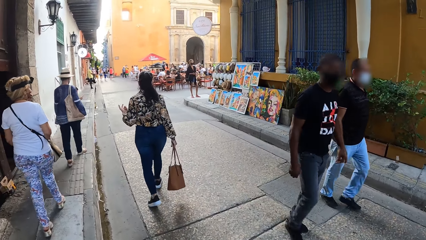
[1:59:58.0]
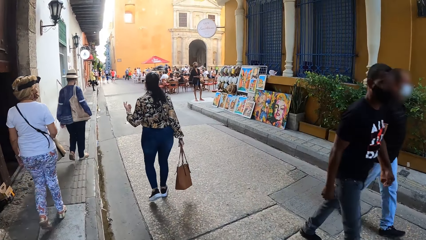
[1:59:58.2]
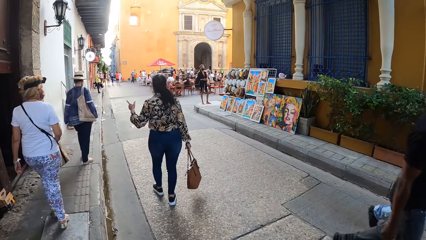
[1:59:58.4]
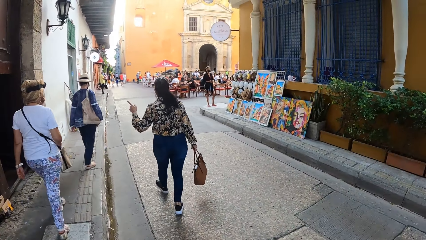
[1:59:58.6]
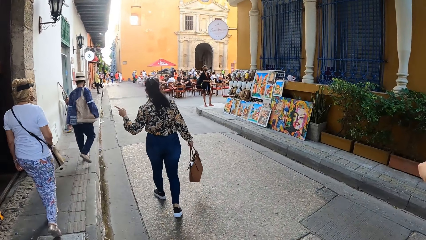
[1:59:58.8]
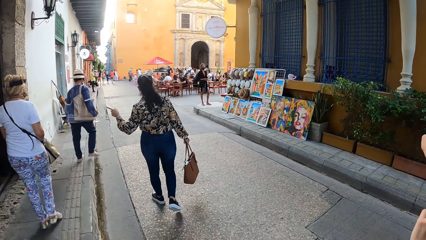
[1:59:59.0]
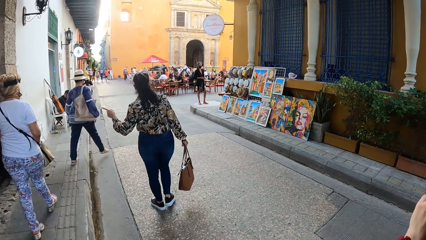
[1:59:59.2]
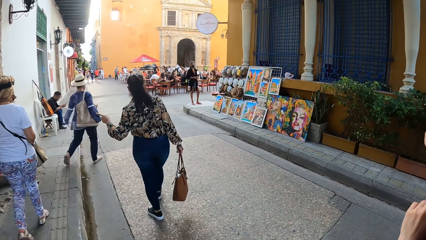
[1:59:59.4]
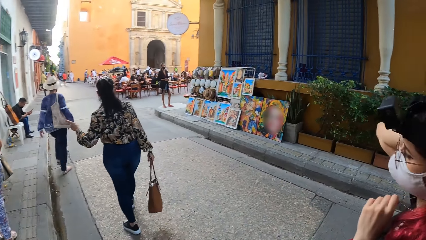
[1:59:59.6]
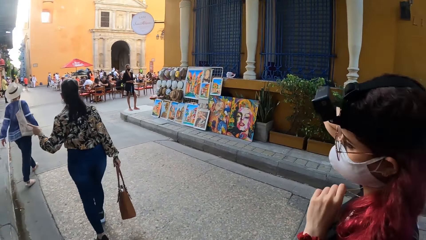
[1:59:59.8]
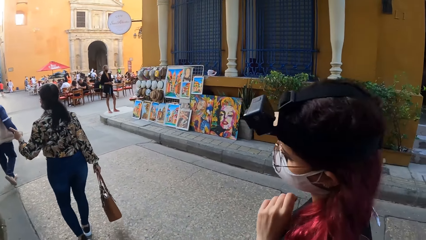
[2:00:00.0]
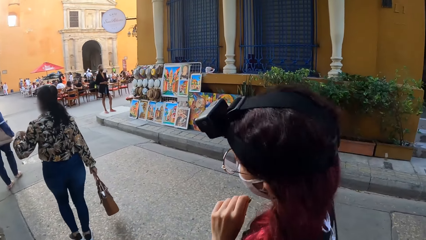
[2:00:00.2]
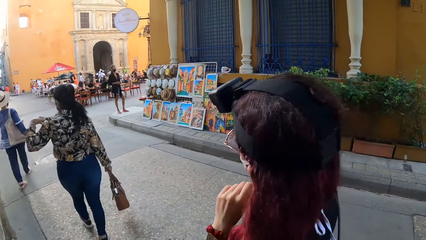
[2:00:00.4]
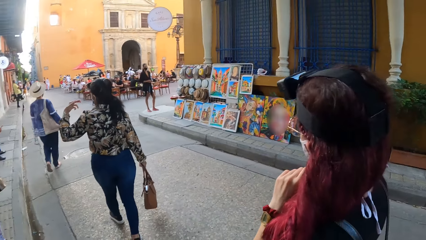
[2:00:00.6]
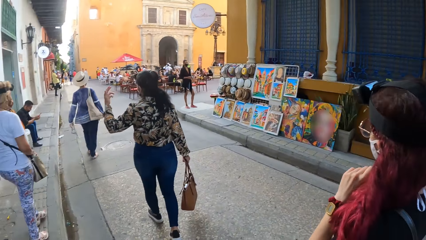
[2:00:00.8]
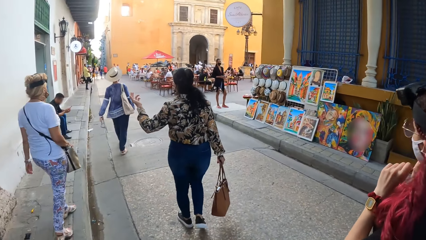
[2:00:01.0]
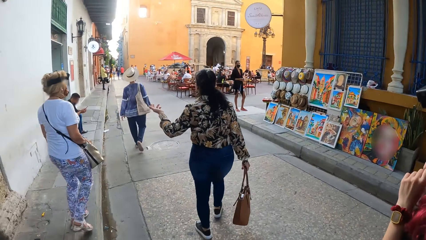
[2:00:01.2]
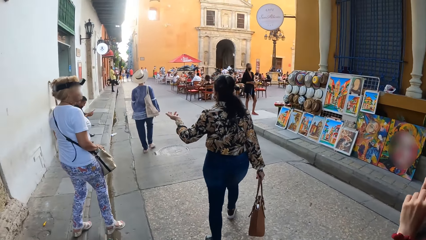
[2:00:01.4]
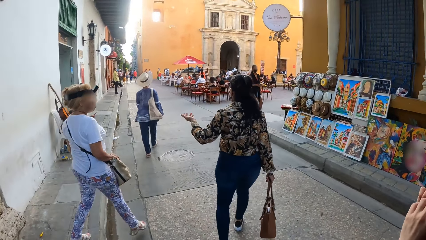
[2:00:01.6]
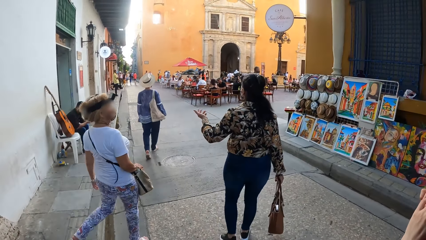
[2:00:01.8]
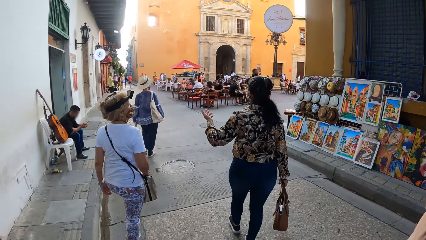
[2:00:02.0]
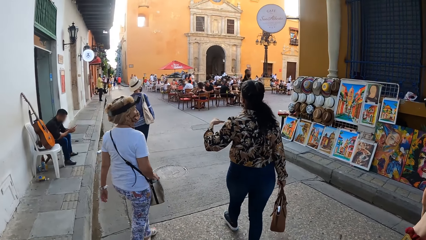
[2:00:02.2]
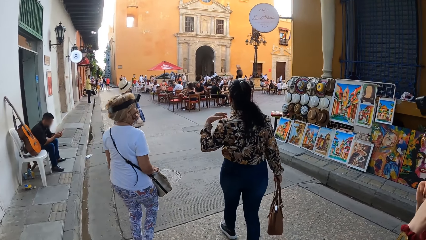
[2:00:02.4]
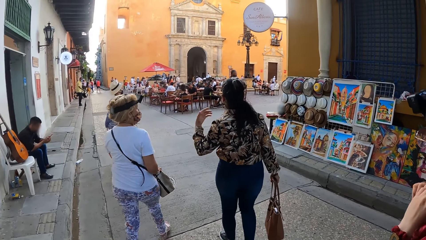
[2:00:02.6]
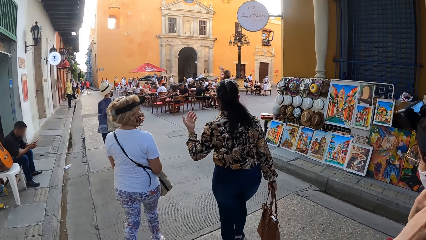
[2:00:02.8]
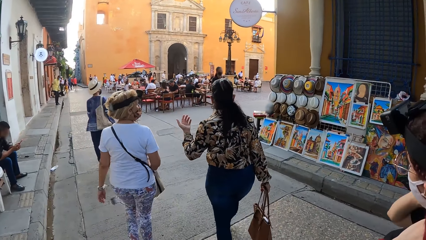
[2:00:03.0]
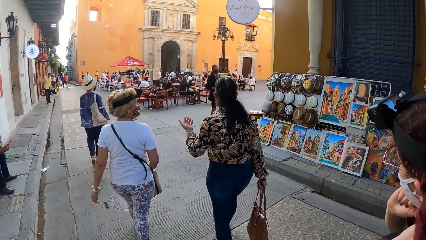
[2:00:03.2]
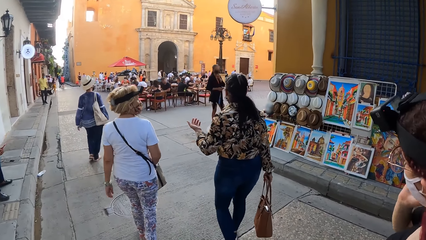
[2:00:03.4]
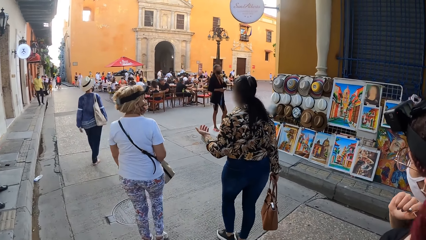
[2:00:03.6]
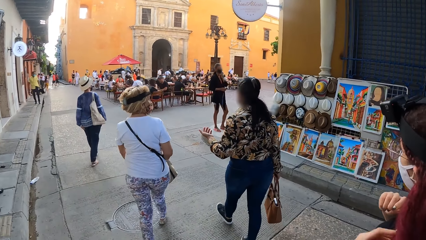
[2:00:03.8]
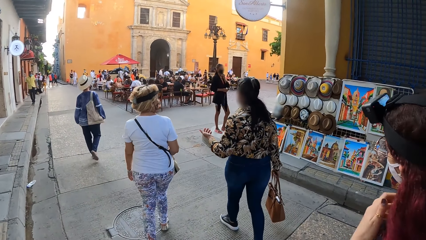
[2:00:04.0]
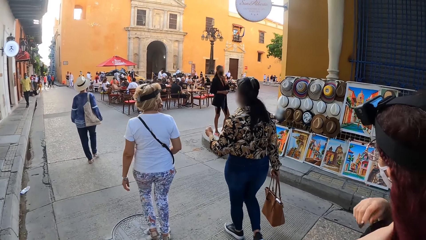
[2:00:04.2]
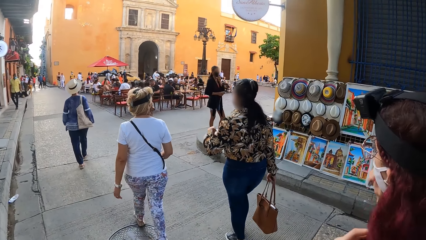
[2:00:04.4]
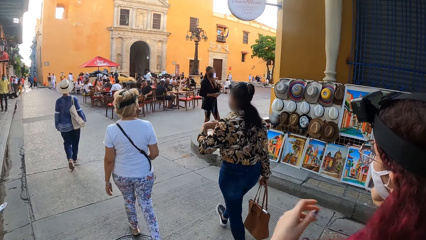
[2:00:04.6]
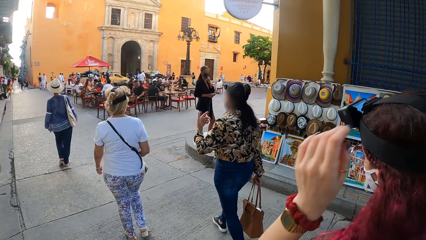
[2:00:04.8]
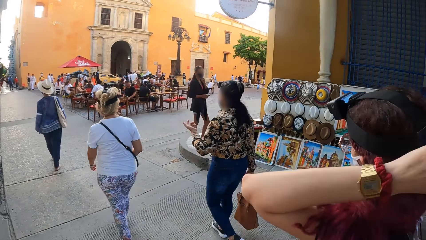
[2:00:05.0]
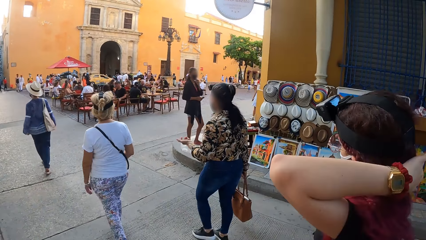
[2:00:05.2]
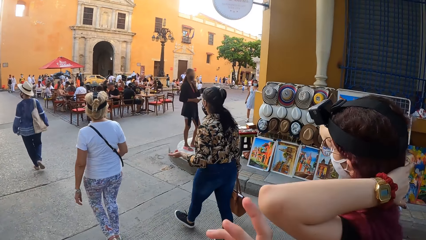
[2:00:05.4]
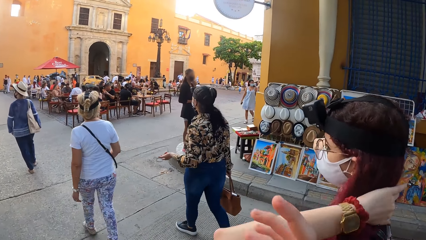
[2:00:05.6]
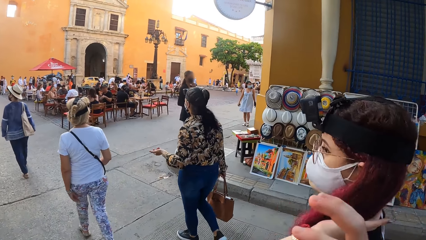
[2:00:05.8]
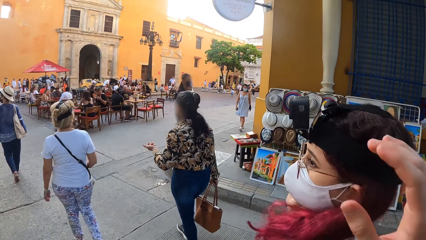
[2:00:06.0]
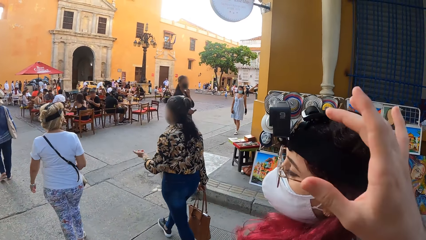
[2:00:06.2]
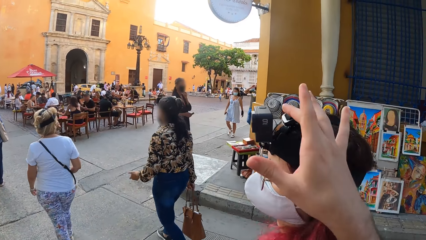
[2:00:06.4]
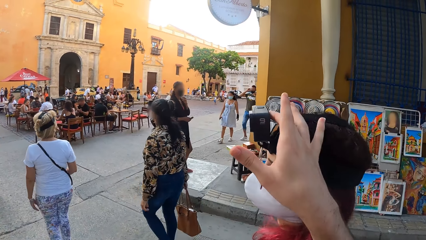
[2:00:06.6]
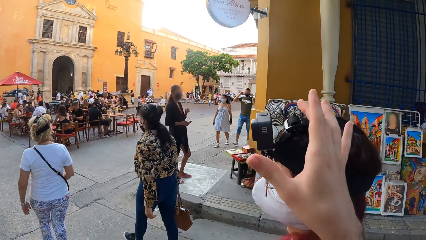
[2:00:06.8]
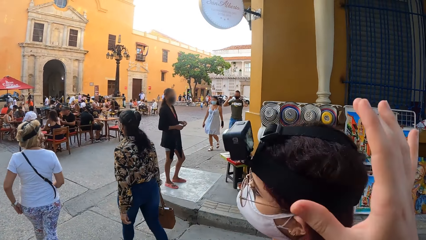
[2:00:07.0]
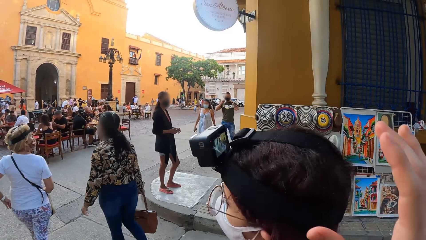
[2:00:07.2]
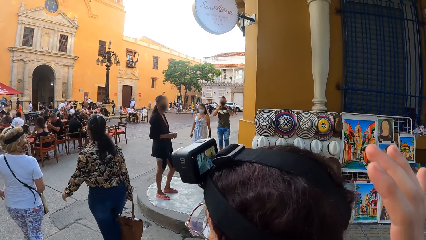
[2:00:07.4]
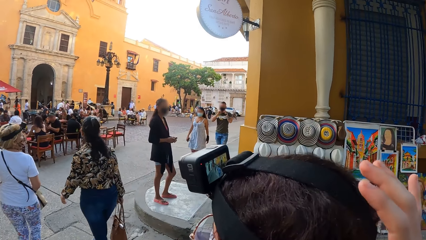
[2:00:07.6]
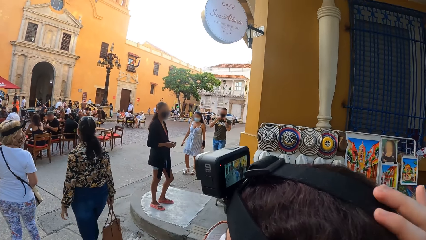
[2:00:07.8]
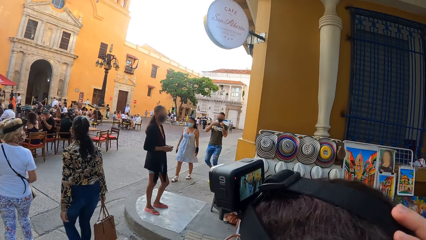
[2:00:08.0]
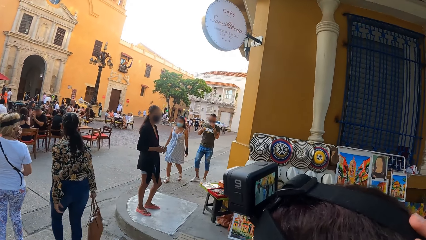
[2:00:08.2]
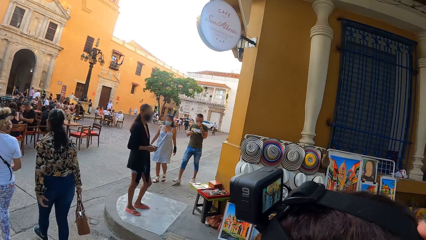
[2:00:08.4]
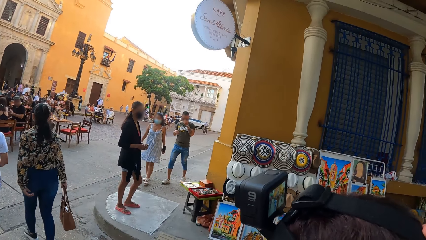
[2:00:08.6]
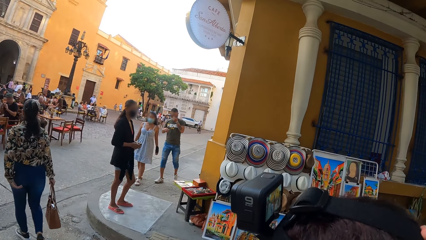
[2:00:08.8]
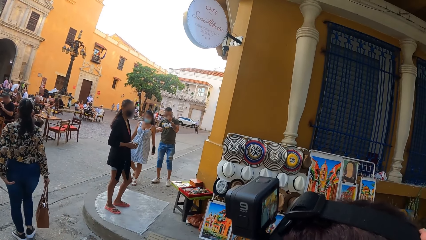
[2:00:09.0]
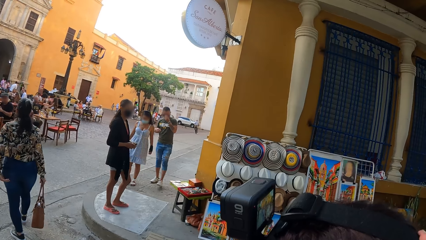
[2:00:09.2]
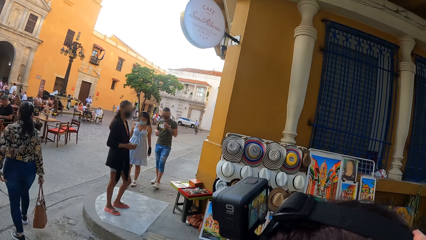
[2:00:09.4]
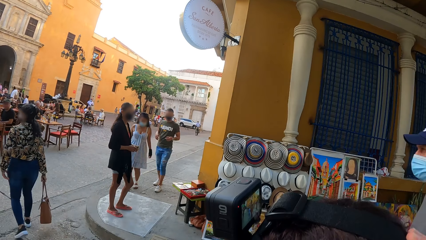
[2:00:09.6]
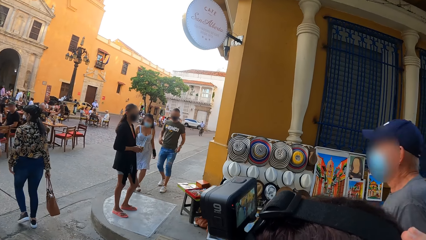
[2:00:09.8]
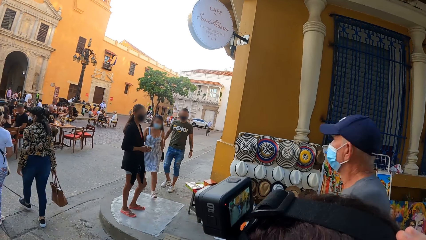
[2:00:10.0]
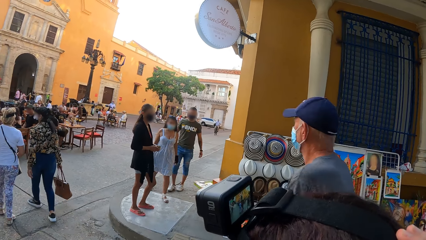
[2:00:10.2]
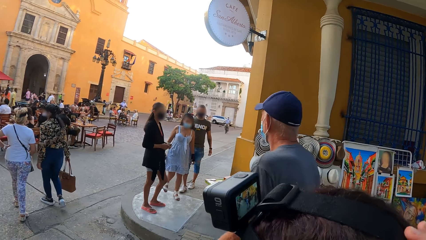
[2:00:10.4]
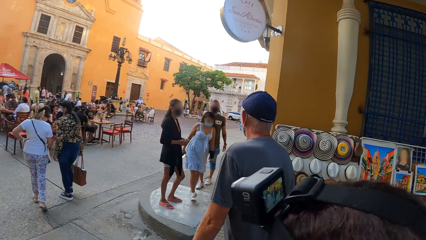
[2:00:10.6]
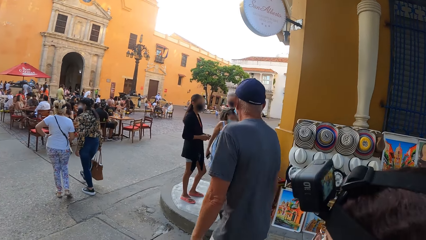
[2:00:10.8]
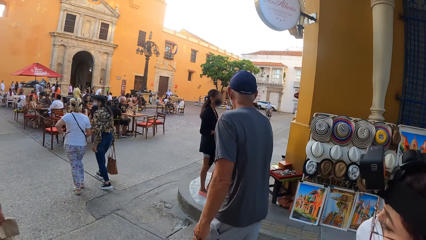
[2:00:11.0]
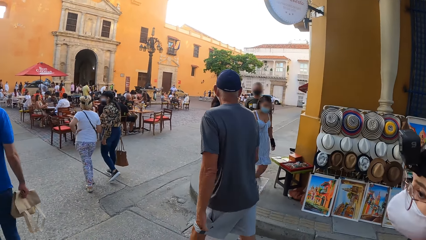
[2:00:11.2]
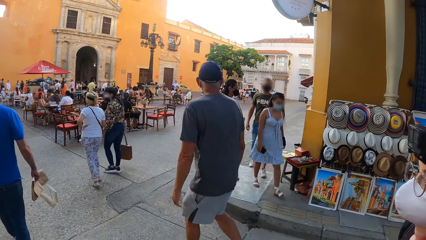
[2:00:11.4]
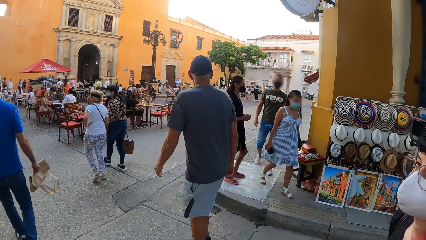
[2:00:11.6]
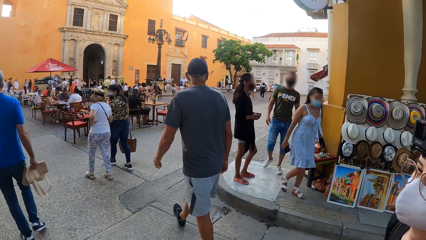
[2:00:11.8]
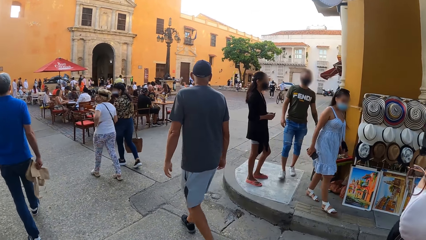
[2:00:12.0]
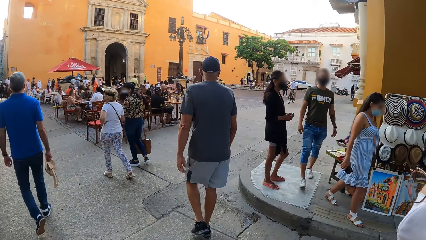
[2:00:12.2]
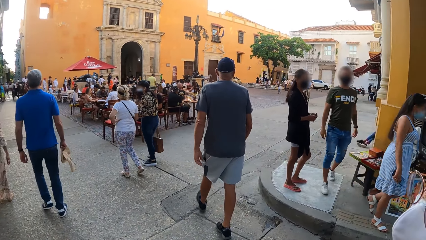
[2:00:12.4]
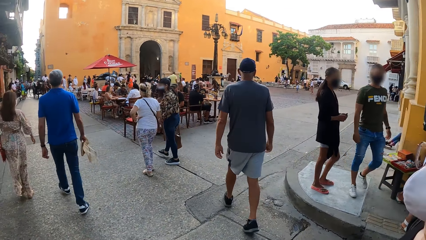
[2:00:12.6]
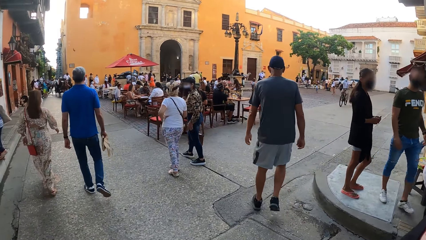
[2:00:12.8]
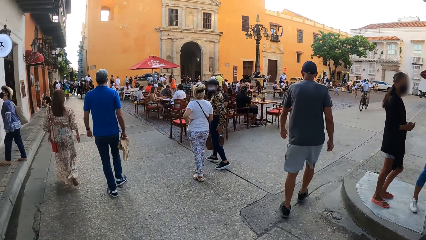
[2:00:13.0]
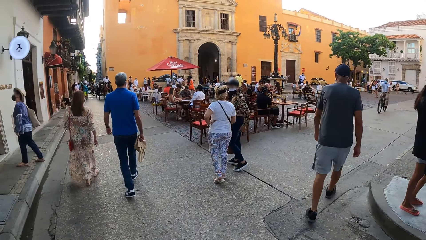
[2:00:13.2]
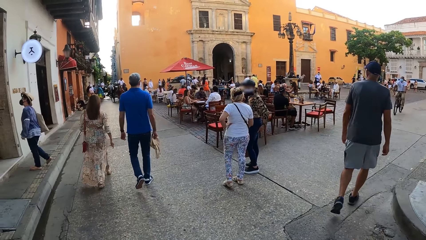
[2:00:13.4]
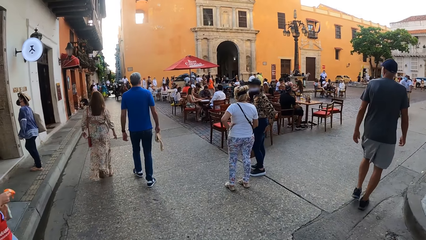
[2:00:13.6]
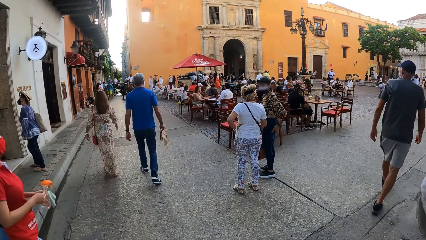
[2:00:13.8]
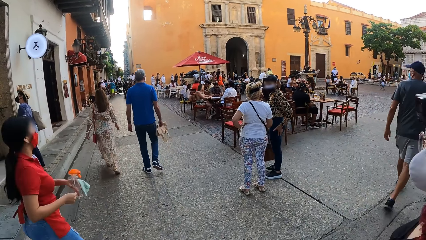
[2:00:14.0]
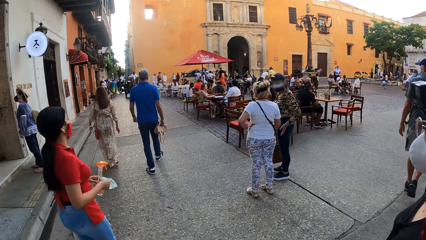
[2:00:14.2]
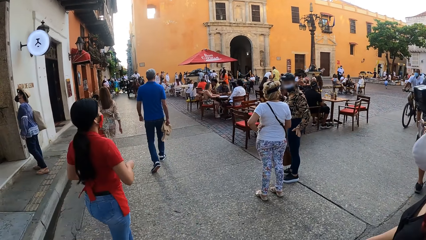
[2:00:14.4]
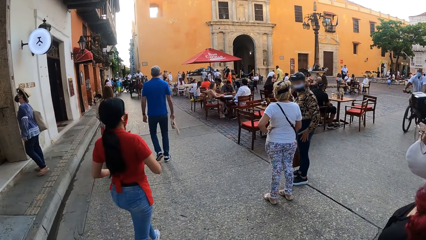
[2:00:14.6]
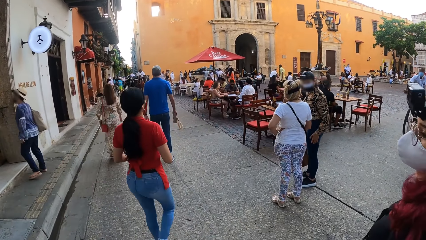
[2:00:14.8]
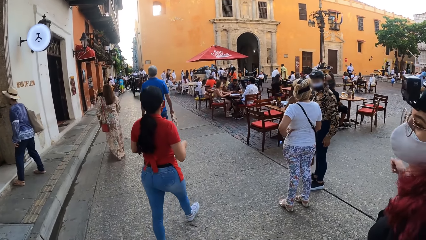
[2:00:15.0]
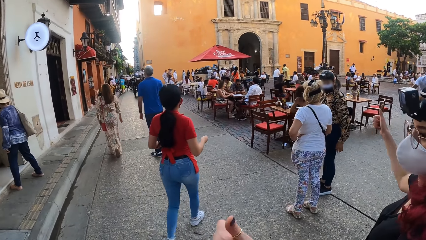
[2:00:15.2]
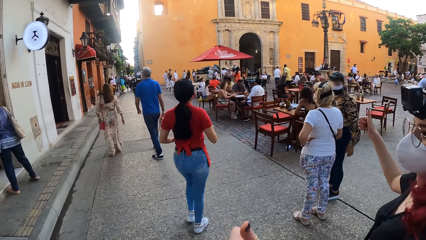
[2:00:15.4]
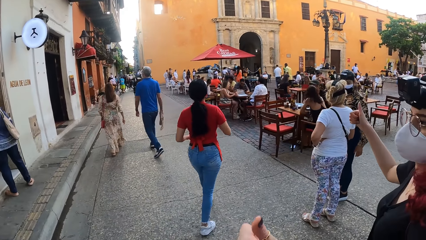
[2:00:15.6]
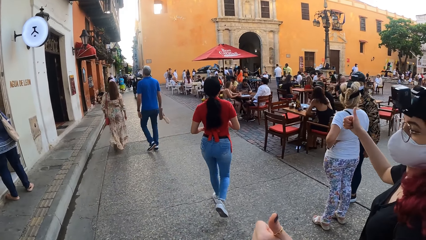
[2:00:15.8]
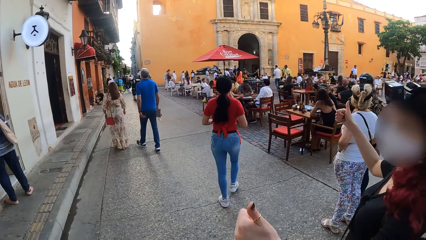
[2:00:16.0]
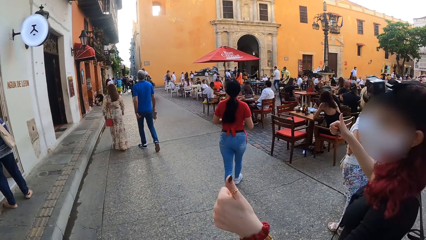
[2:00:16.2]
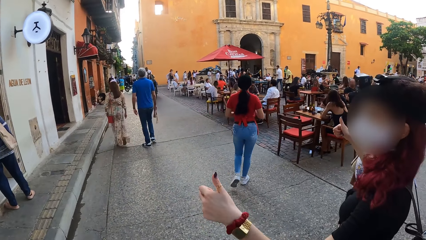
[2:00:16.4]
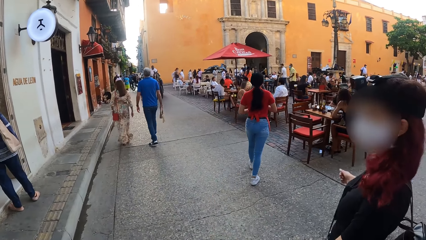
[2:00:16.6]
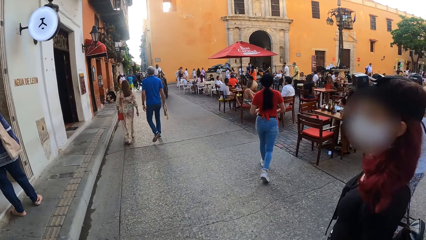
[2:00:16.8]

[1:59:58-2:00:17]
The camera wearer walks past a man and another man. The woman adjusts her hair with her hands. The camera wearer stops. She touches the camera on the woman's head with her right hand. She adjusts the camera worn by the woman. She walks on the pavement. She interacts with the woman.
